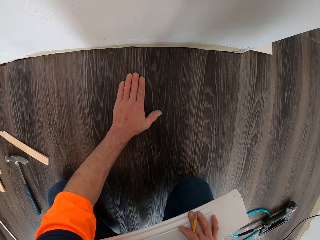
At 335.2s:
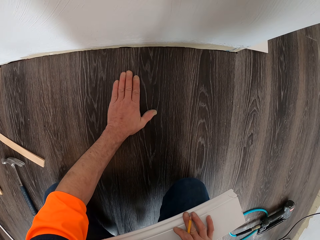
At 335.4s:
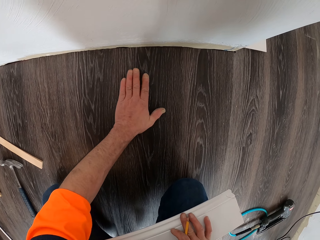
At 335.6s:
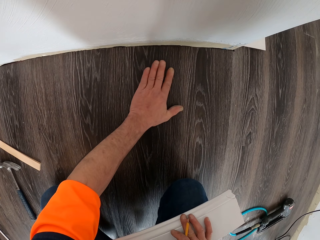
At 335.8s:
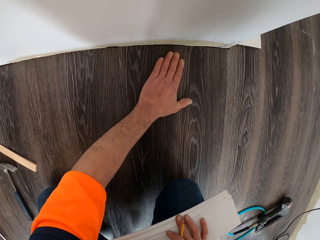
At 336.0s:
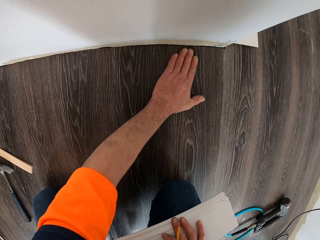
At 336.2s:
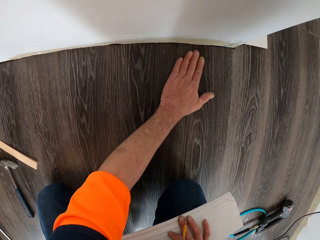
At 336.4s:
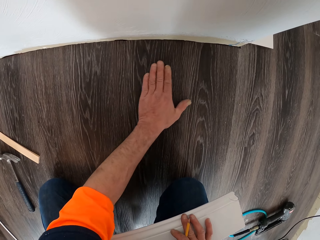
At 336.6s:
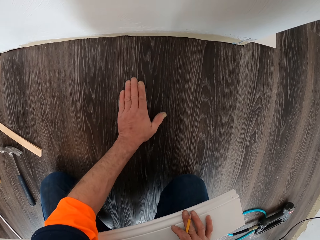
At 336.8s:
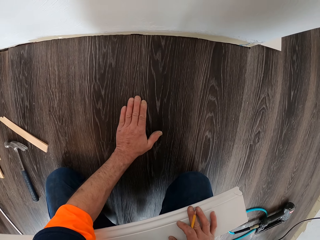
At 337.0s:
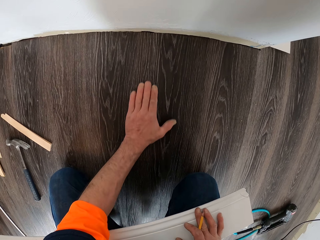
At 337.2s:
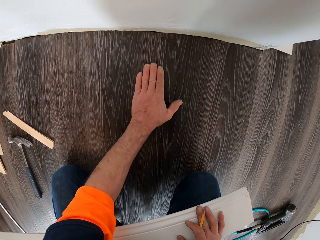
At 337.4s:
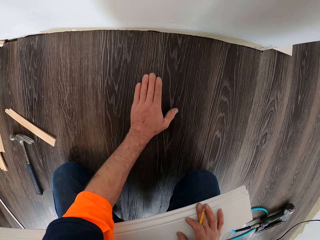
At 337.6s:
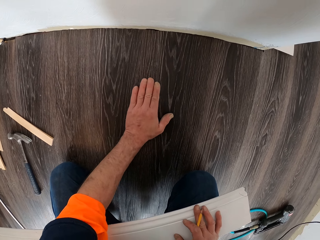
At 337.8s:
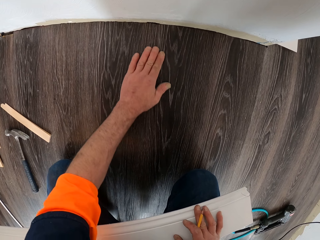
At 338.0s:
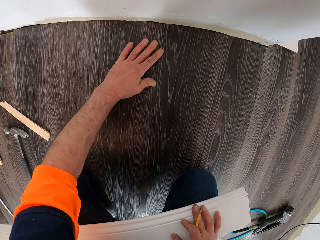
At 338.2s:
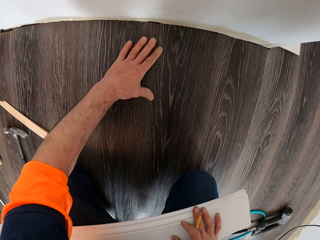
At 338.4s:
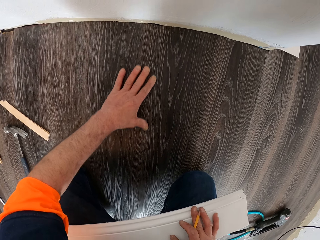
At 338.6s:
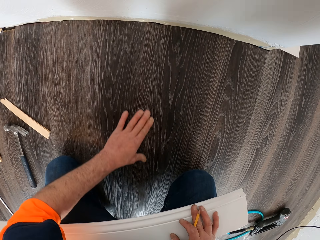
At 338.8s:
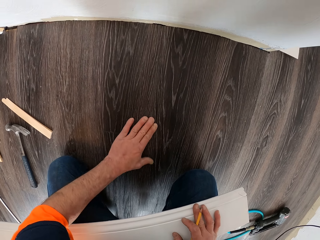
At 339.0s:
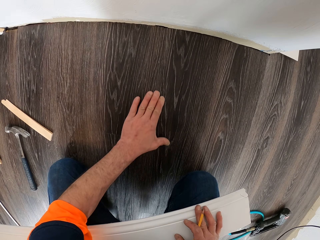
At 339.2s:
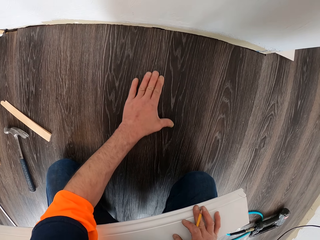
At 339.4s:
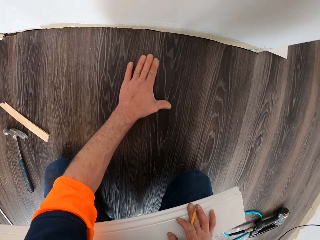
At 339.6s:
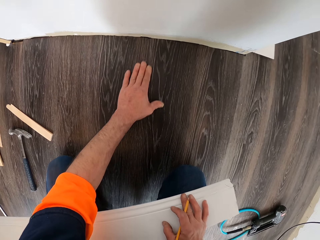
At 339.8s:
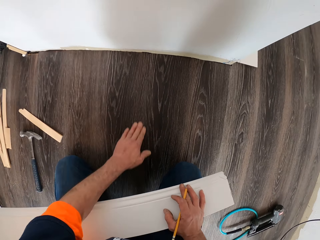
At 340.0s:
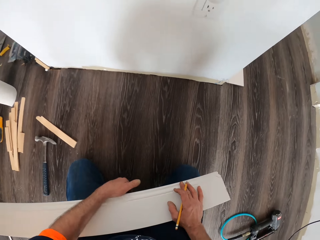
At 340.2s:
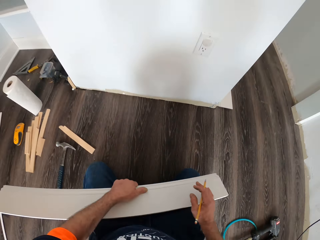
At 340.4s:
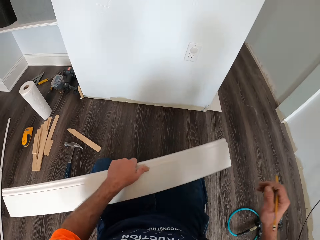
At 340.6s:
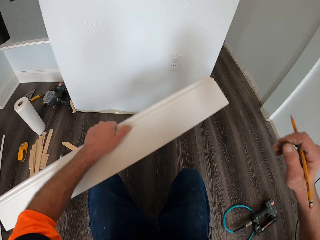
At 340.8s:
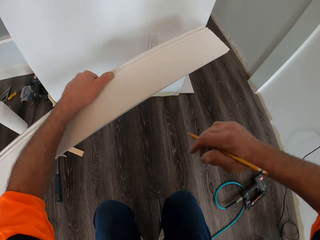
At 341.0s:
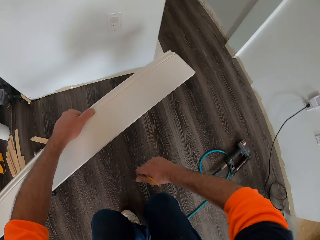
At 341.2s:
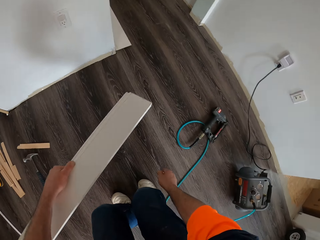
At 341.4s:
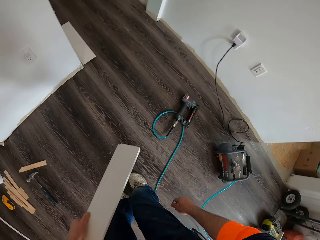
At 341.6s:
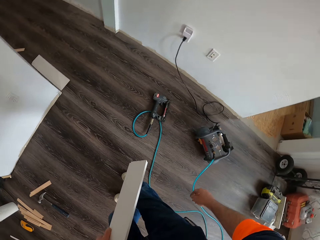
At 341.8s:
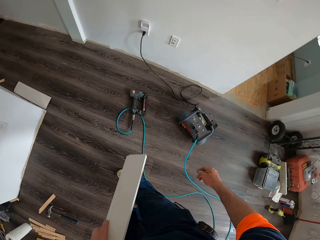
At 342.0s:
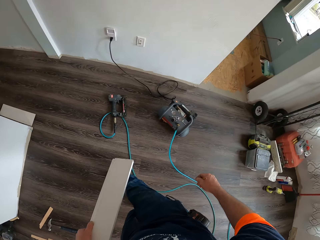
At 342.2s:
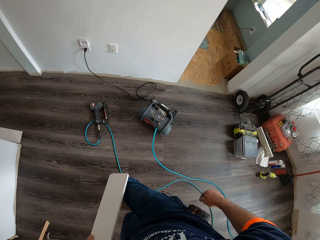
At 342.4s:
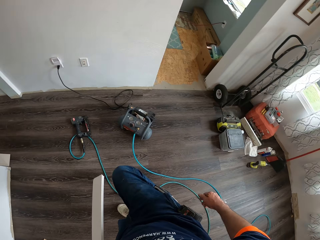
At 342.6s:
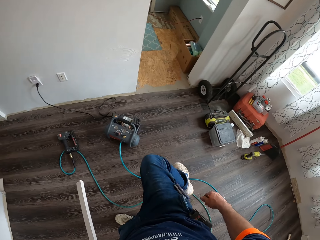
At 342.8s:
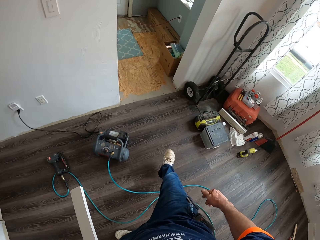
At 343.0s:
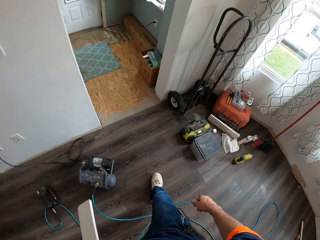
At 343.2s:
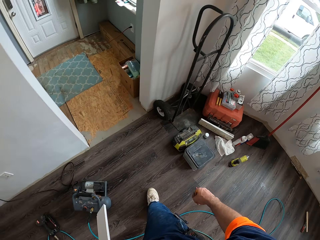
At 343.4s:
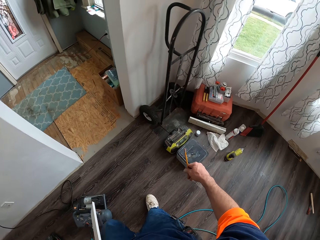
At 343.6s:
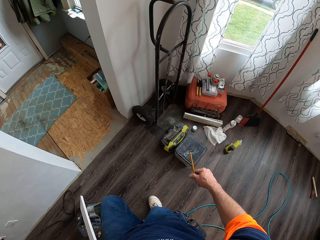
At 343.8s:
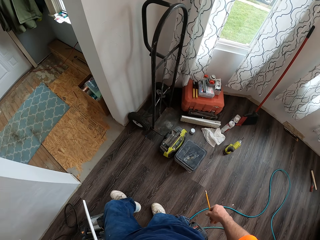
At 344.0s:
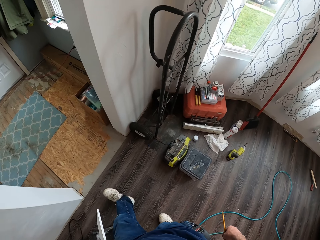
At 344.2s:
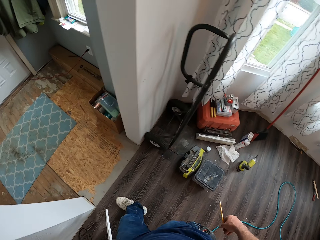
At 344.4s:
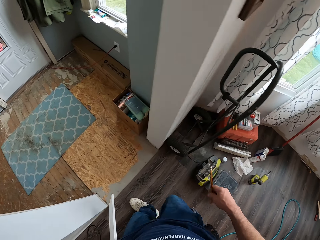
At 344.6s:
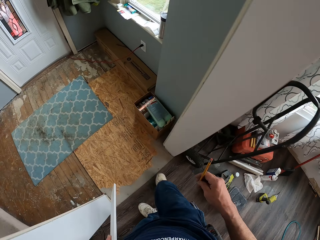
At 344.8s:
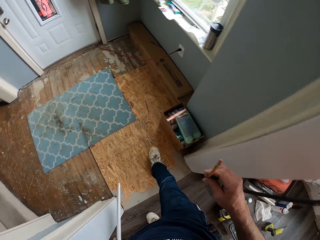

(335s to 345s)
The camera wearer picks the wood from his legs. He stands up. He walks around out of the room to the door.

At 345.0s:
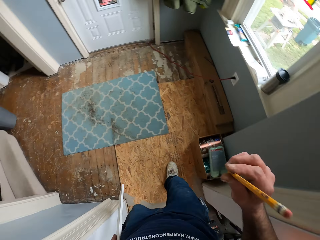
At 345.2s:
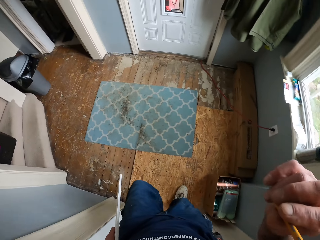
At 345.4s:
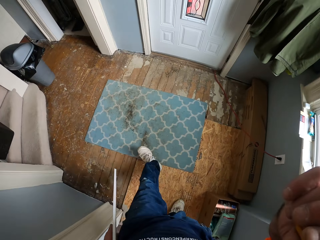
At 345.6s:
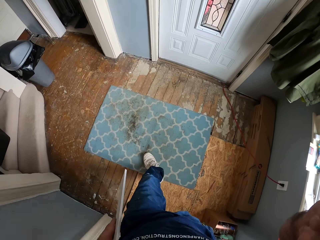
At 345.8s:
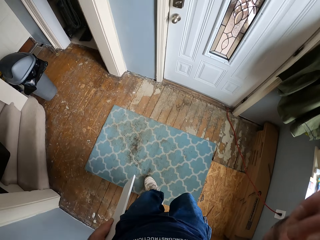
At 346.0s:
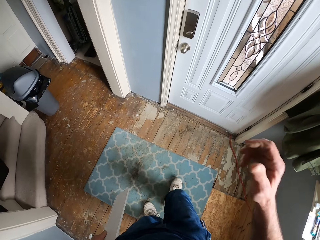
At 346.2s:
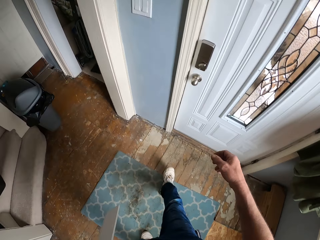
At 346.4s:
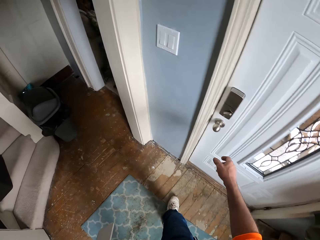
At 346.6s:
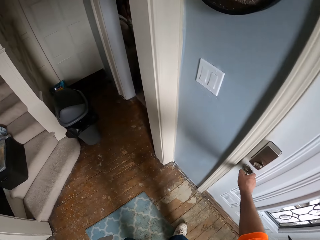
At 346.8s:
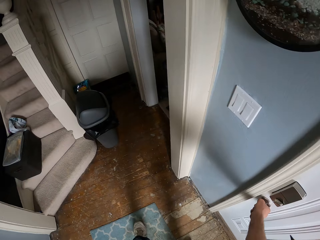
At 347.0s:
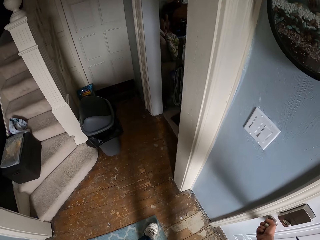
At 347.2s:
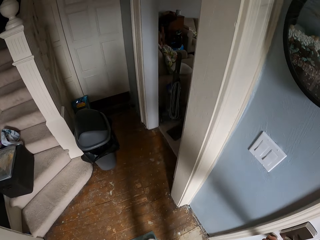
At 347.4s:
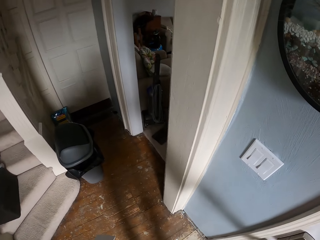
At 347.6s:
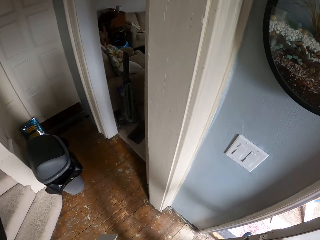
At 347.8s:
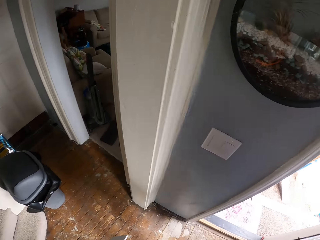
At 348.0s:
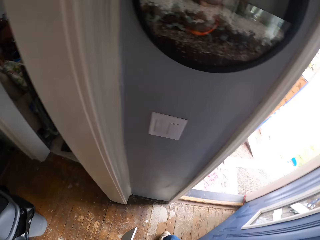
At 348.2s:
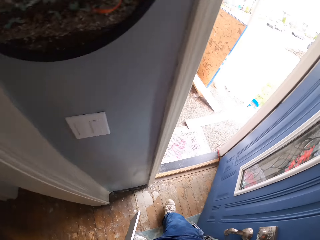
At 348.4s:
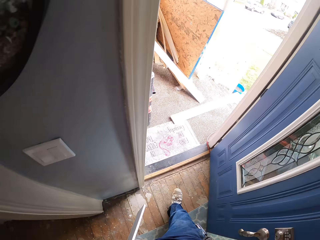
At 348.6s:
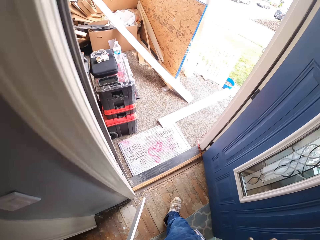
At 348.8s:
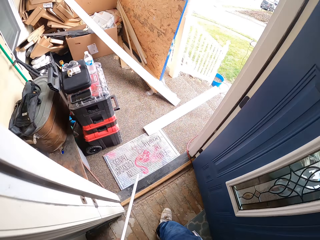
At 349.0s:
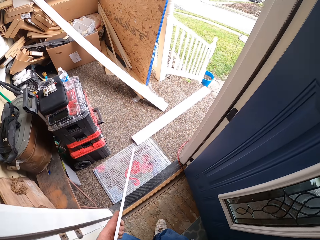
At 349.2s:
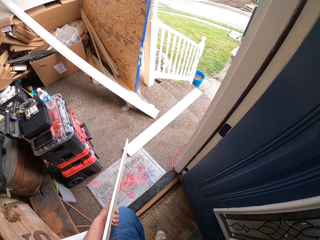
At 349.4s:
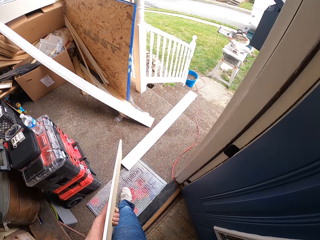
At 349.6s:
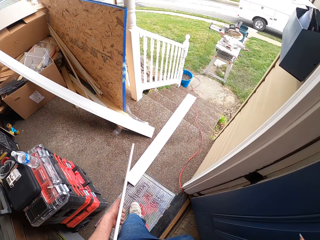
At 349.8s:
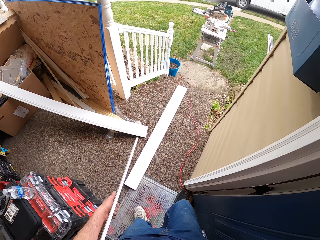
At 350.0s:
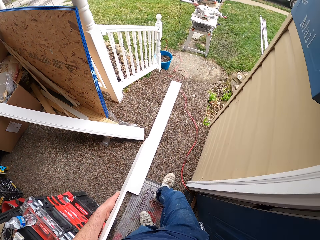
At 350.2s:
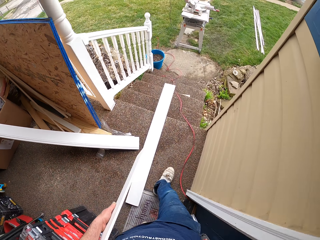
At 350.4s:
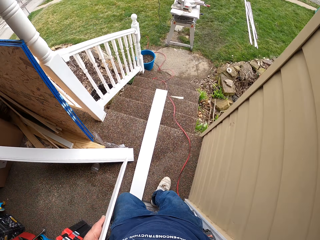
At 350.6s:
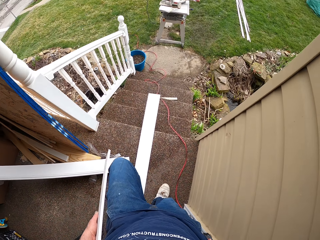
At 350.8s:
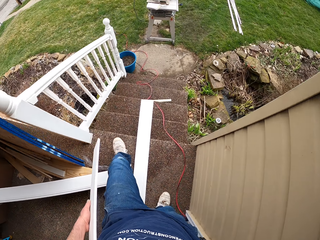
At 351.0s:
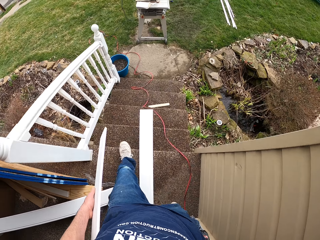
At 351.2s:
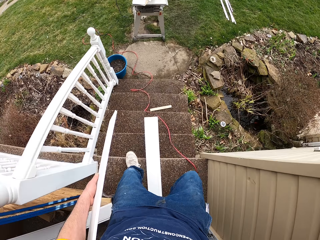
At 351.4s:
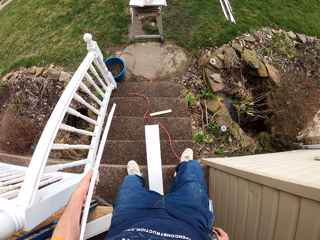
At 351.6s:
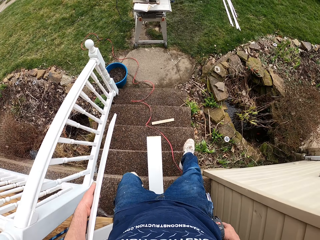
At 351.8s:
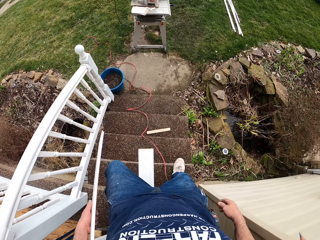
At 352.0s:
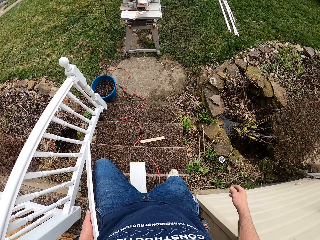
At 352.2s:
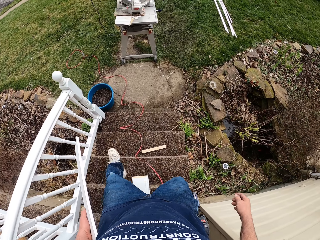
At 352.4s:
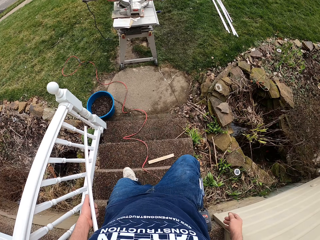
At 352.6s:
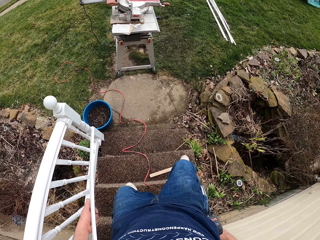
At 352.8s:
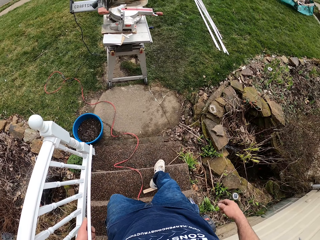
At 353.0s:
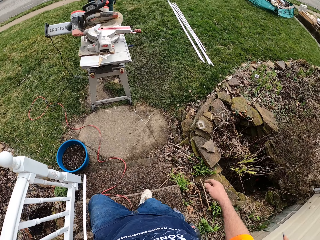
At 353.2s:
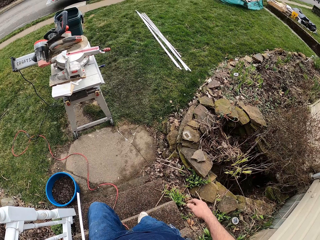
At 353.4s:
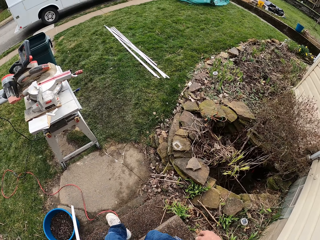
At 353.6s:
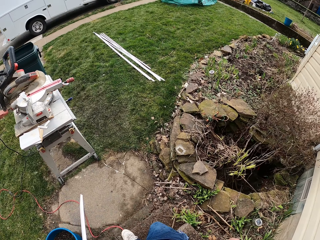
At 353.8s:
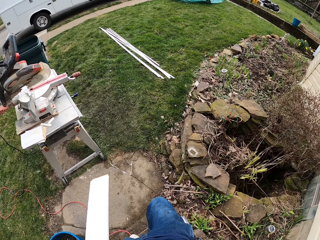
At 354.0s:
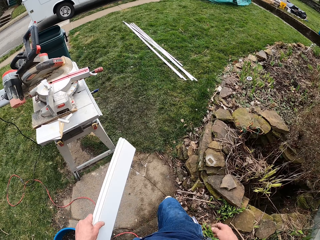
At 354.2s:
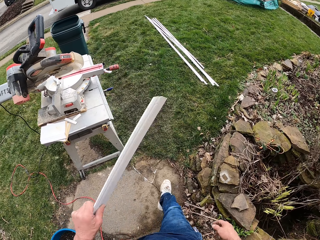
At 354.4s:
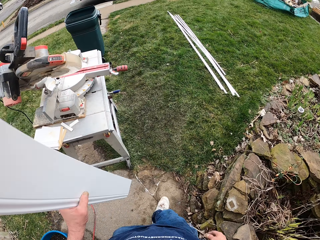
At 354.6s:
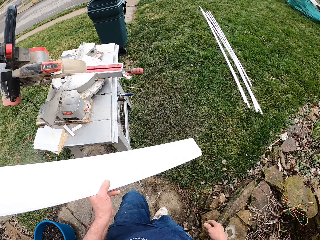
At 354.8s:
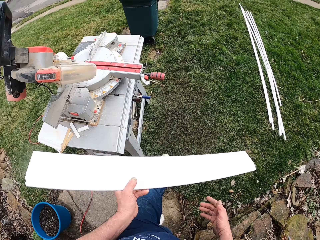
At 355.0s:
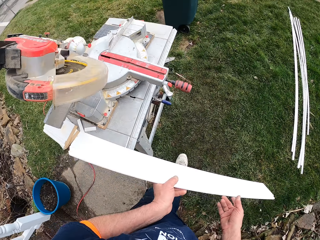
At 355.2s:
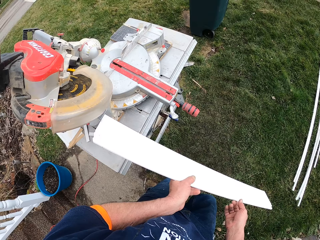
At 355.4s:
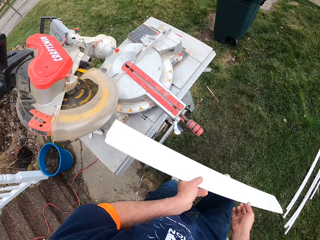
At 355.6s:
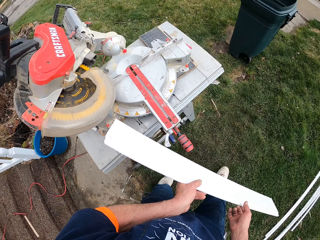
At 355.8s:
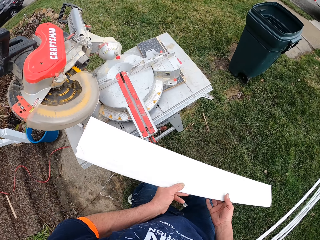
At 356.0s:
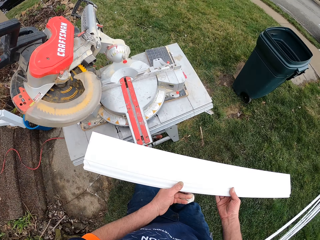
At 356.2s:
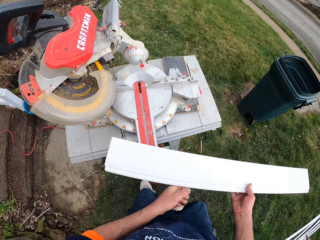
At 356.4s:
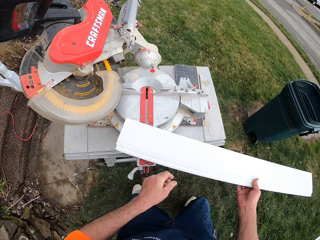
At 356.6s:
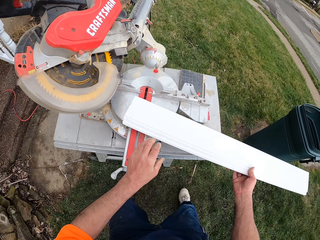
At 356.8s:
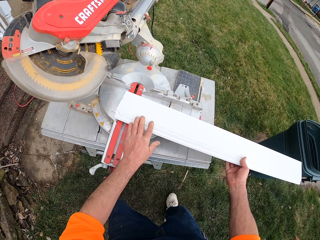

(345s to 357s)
The camera wearer puts the pencil behind his ear. He opens a door. He walks outside the building. He walks down the stairs. He moves the wood to his right hand.
